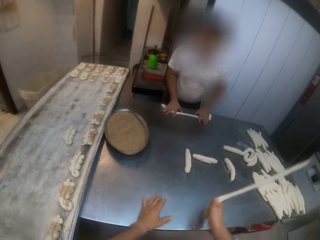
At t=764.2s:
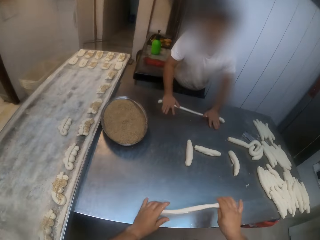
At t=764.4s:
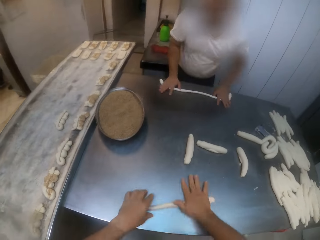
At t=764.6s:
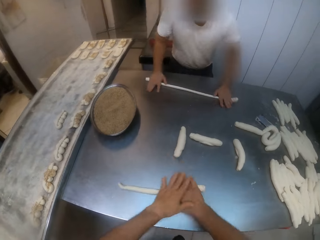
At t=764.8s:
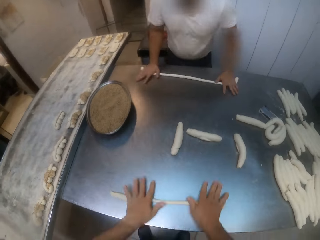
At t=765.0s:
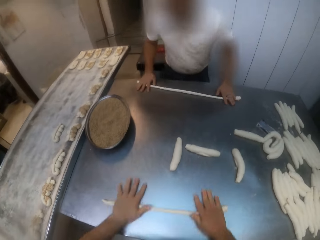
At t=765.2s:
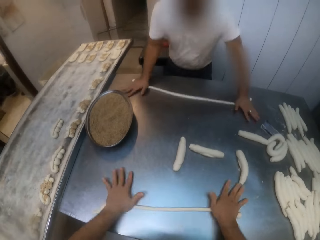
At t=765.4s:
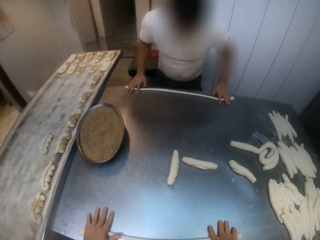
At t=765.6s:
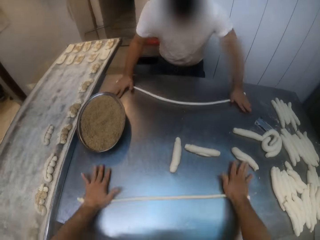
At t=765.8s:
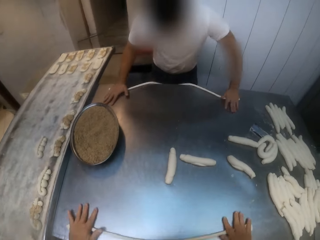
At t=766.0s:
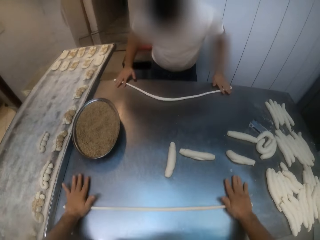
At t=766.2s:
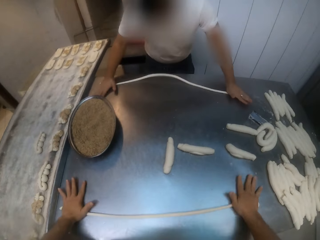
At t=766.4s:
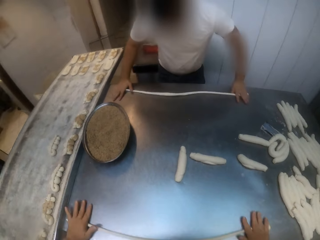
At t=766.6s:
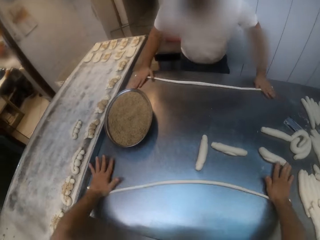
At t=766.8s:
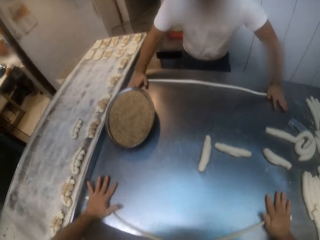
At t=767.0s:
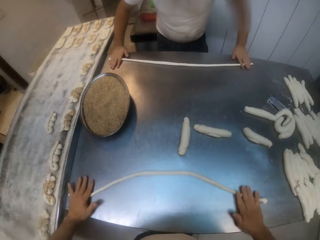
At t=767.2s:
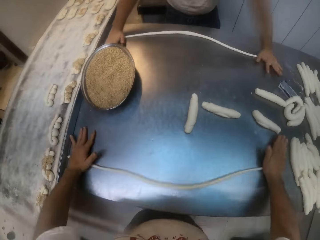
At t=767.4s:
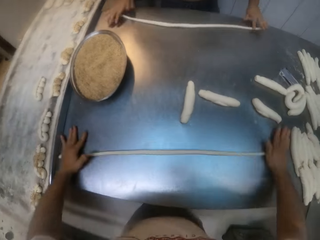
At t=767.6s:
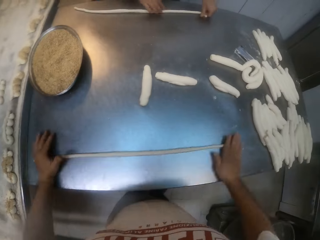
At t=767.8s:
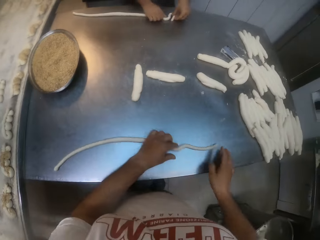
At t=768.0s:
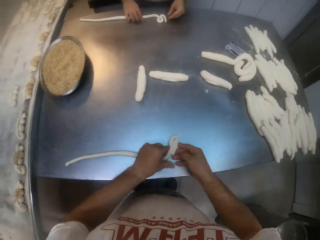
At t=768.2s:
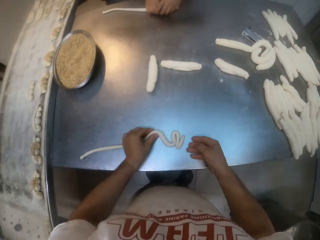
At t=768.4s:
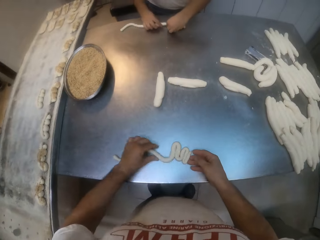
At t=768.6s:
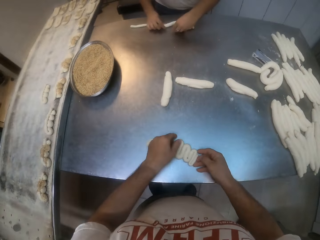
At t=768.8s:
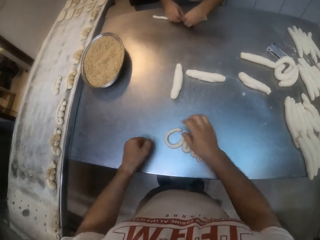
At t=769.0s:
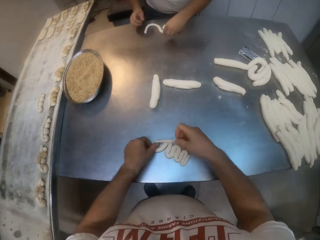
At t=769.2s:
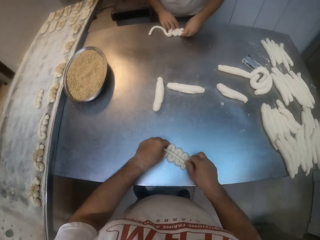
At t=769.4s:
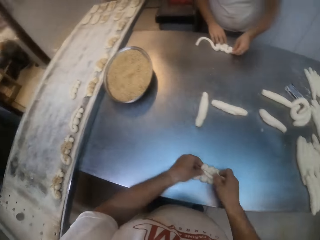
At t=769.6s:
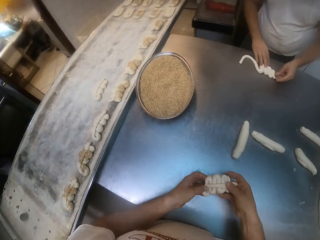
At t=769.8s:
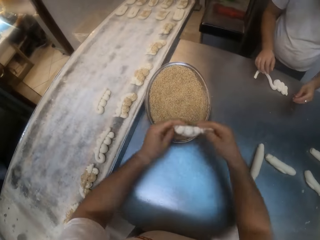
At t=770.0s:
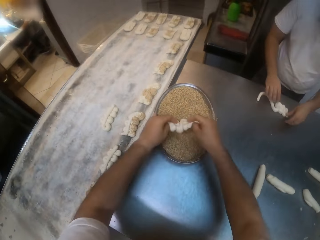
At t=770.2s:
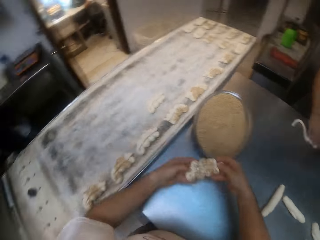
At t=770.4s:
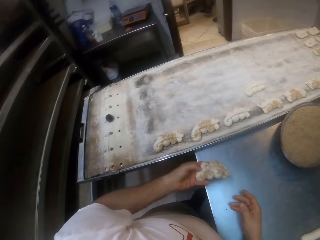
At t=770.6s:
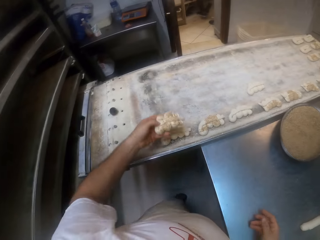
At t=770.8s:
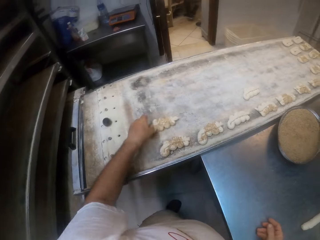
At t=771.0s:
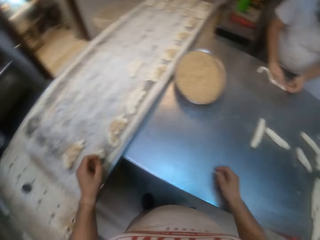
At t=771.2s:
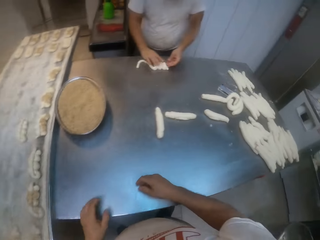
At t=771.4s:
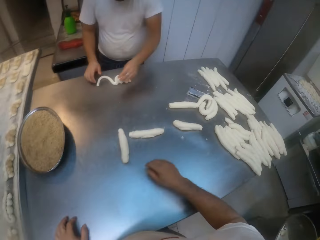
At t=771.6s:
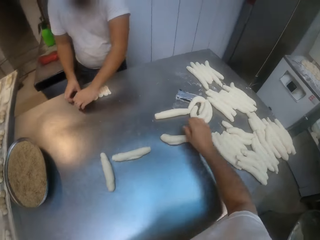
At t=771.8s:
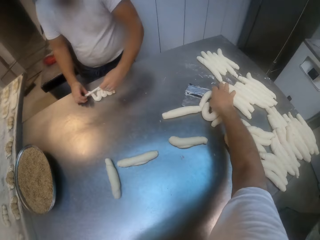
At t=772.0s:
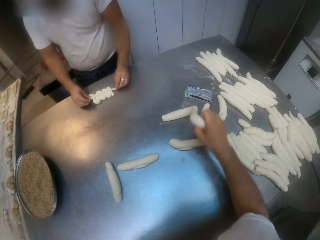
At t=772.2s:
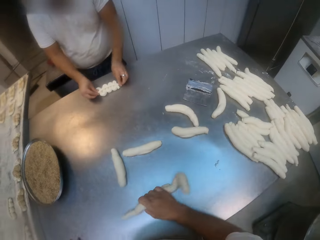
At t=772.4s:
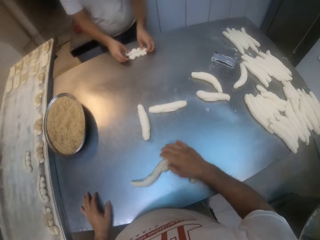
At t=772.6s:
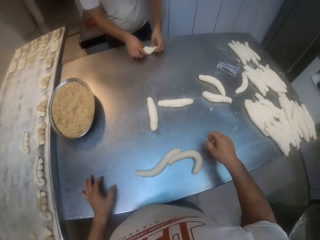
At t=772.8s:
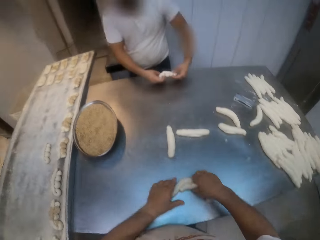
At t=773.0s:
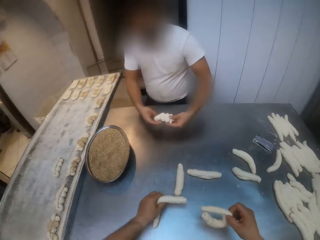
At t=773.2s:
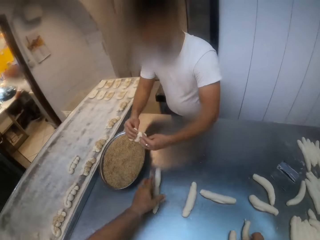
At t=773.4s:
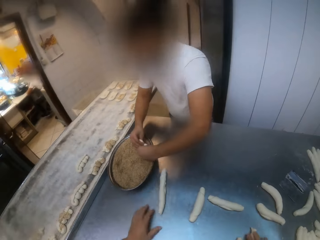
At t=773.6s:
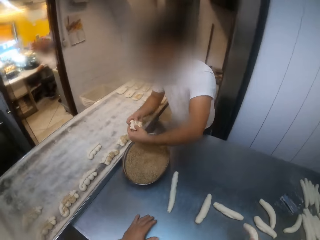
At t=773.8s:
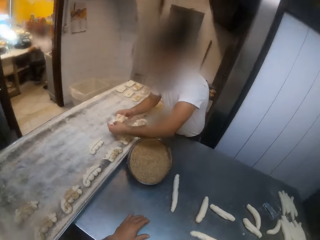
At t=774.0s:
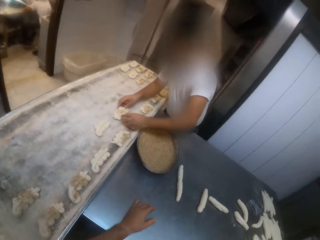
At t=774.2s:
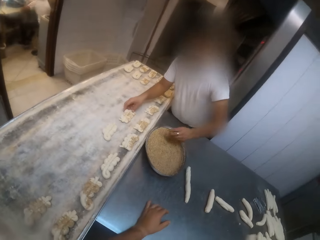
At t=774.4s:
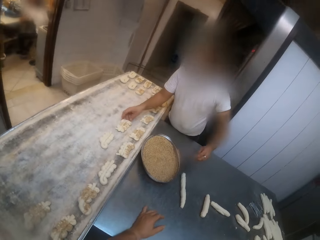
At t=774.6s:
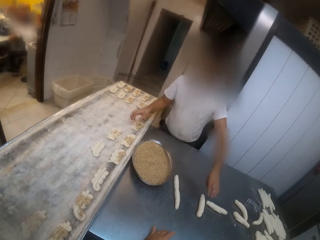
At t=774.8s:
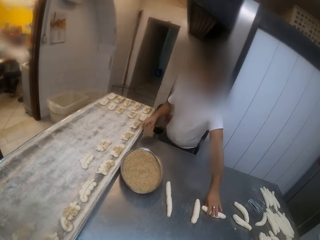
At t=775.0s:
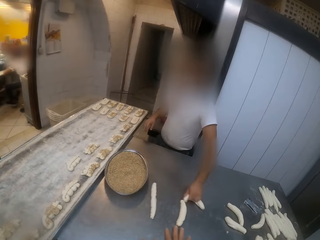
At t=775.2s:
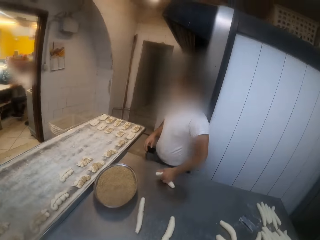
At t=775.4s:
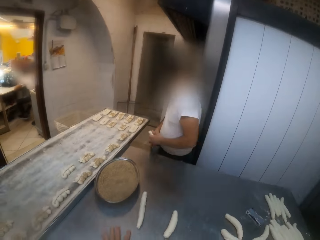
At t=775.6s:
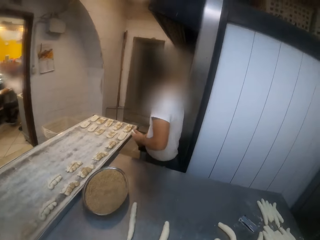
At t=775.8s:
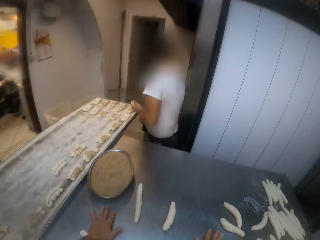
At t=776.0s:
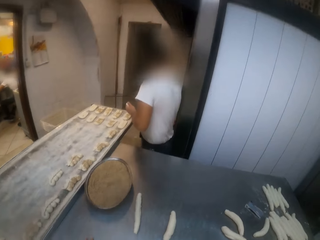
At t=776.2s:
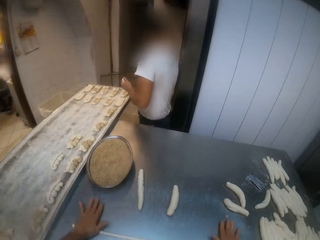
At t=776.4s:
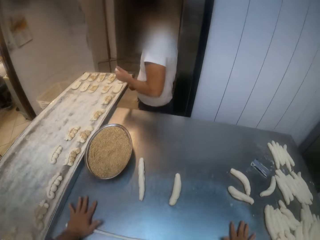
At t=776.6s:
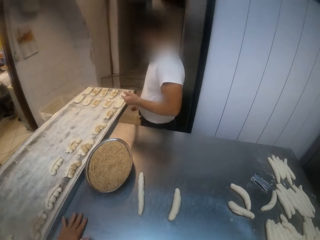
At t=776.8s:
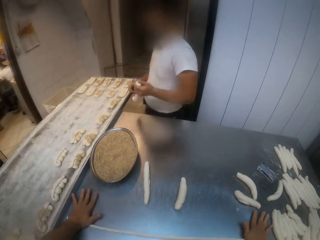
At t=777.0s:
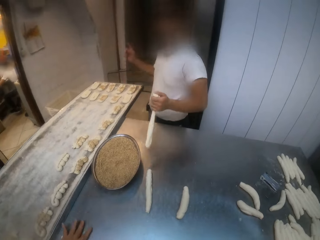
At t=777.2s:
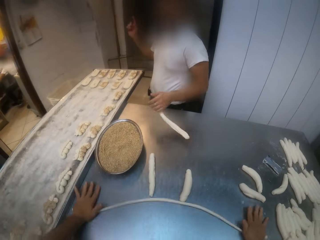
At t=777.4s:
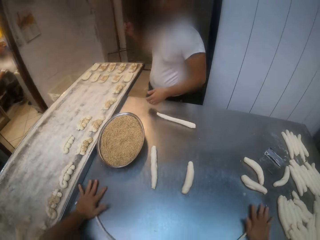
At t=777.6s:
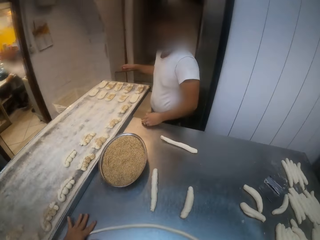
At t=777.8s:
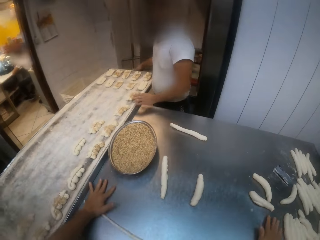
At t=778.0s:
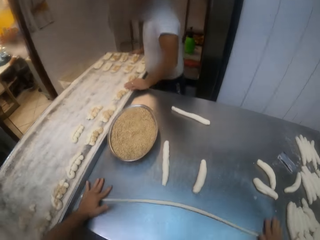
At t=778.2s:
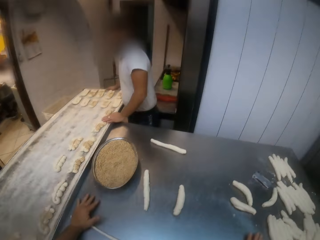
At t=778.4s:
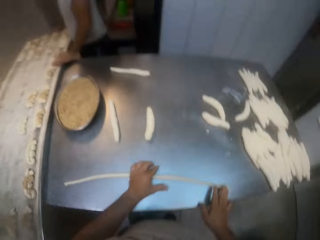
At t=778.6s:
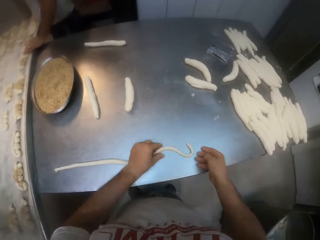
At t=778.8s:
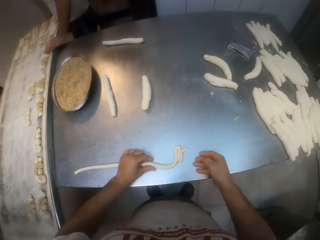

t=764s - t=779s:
A man rolls the dough on the table with both hands. The camera wearer rolls the dough on the table with both hands. The man shapes the dough with both hands. The camera wearer shapes the dough with both hands. He dips the dough into the sauce with both hands. He drops the dough in the baking tray with his left hand. He rolls the dough on the table with both hands. He picks the dough roll. The man dips the dough into the sauce with both hands. The man drops the dough in the tray with both hands. The man picks rolls. The camera wearer rolls the dough.

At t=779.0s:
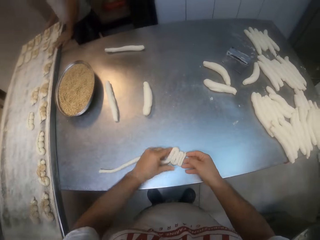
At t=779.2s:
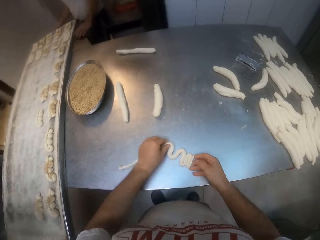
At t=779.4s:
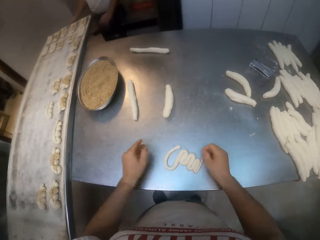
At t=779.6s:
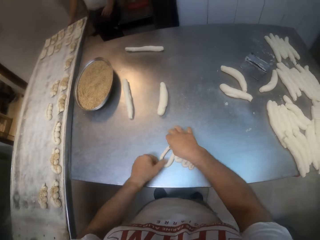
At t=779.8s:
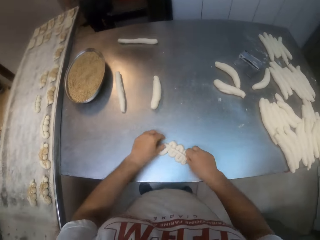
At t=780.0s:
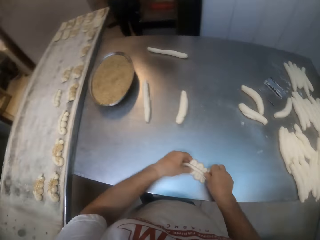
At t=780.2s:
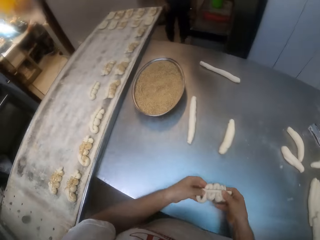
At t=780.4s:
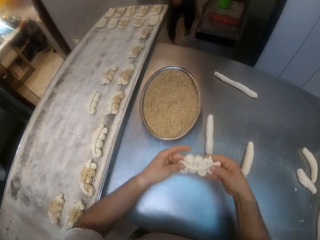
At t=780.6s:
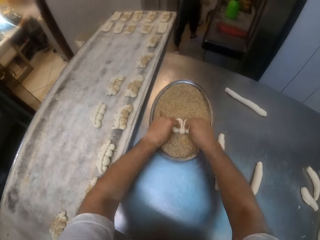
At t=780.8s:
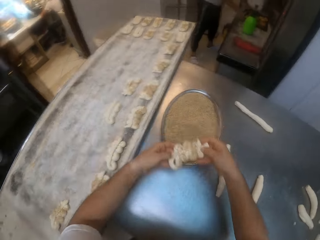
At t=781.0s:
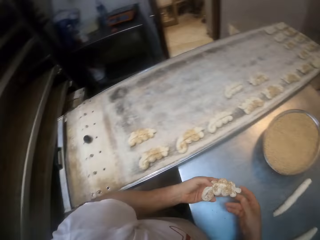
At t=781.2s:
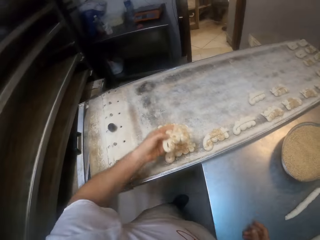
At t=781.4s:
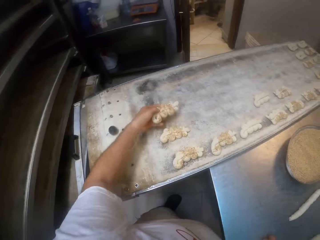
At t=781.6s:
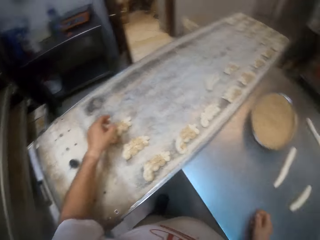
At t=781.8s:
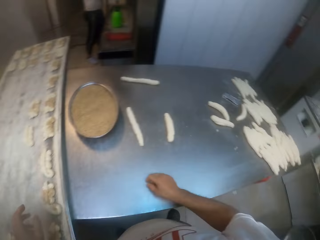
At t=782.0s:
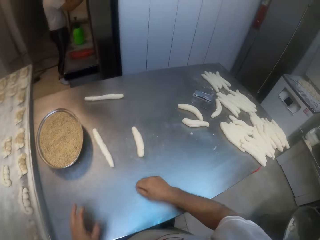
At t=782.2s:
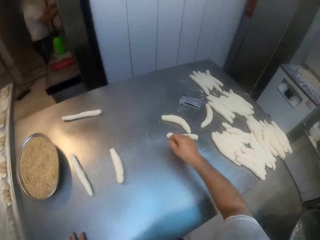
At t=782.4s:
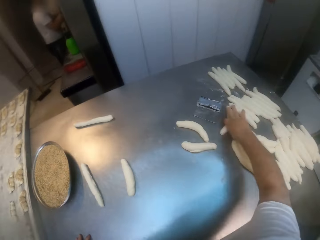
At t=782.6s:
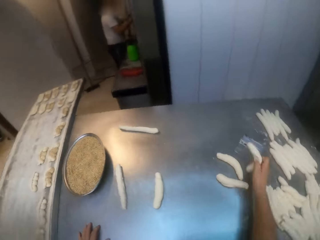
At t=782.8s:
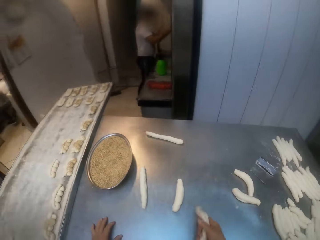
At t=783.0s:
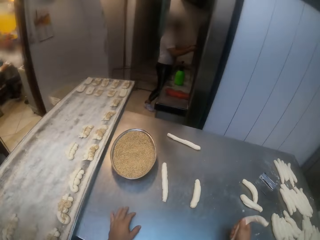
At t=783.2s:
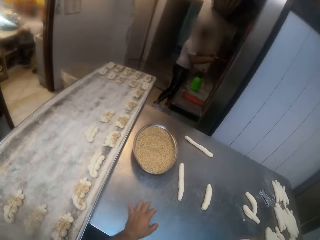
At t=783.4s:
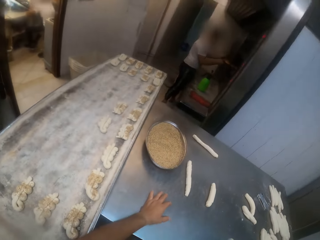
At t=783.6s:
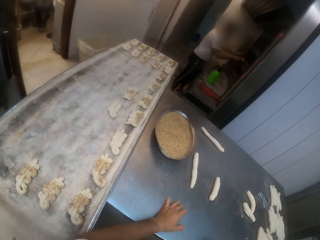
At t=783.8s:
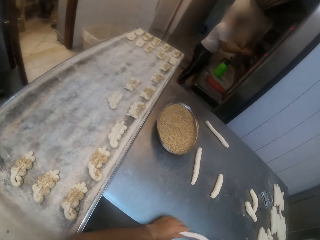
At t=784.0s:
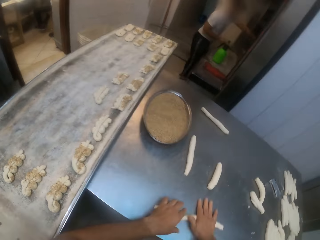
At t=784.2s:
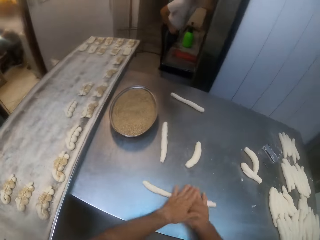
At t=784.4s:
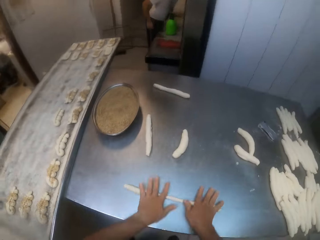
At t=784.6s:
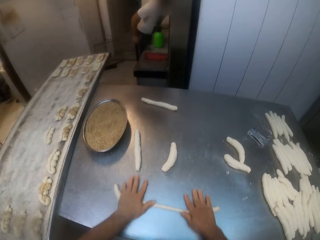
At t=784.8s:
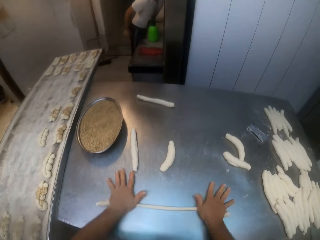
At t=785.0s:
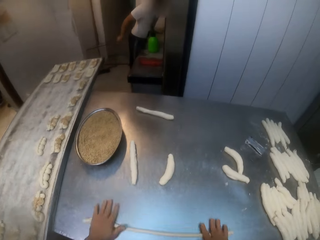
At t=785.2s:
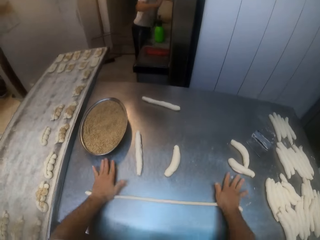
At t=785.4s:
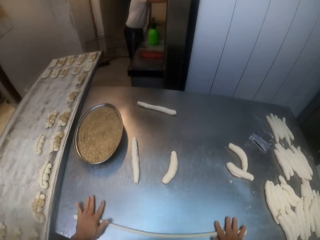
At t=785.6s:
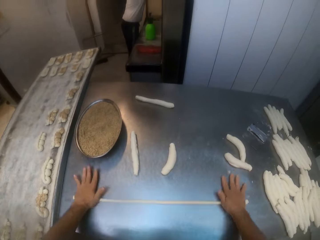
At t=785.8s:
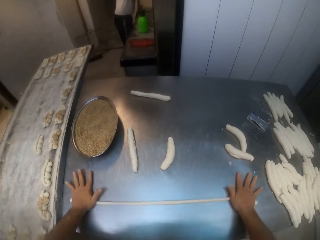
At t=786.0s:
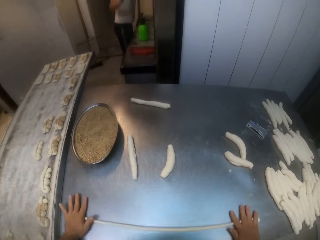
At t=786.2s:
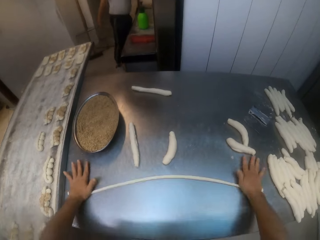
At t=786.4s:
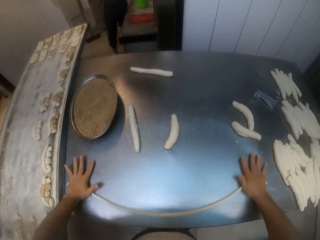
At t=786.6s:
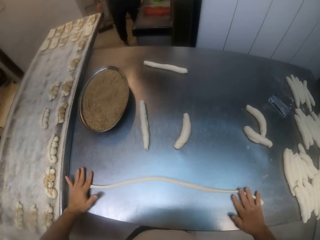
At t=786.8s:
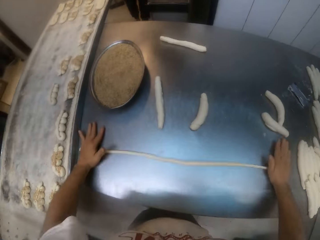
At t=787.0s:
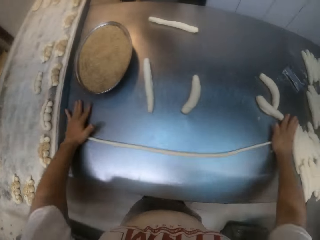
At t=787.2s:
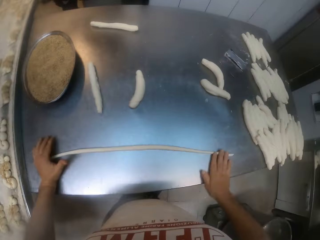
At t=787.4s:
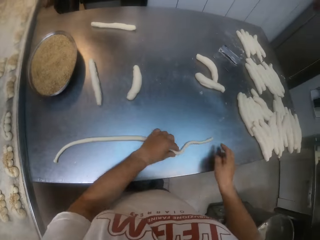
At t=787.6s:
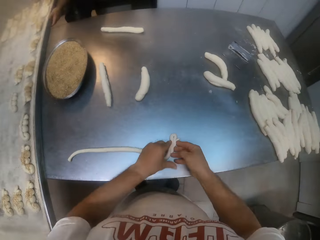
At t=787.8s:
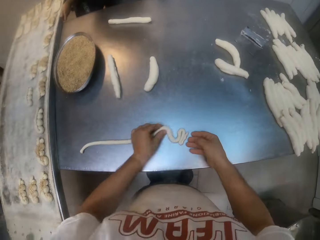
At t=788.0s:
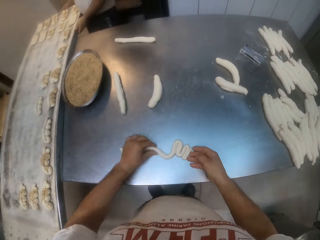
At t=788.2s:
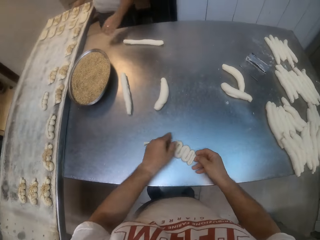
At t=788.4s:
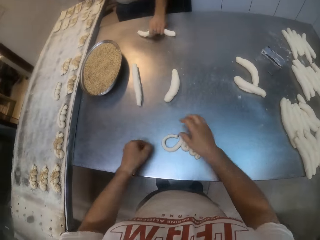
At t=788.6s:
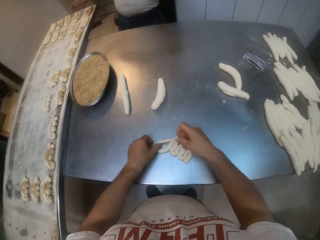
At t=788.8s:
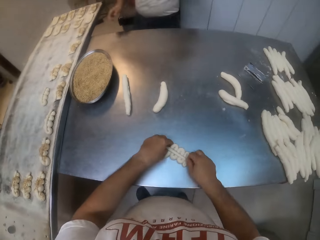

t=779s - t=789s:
The camera wearer shapes dough with both hands. He dips the dough into the sauce with both hands. He drops the dough in the baking tray with his left hand. He picks the dough roll. He rolls the dough on the table with both hands. A man moves around. The camera wearer shapes the dough with both hands.
